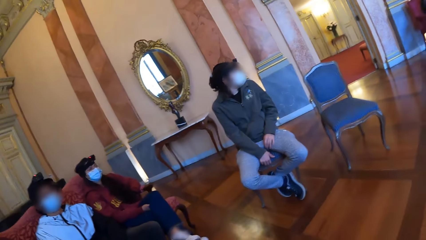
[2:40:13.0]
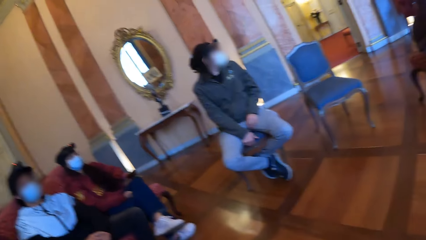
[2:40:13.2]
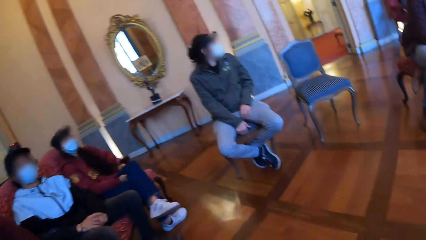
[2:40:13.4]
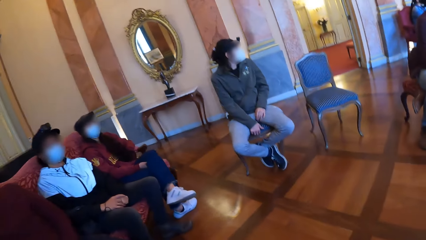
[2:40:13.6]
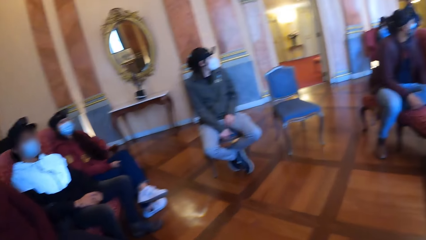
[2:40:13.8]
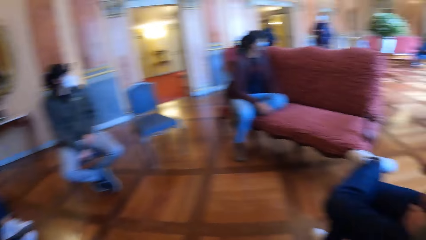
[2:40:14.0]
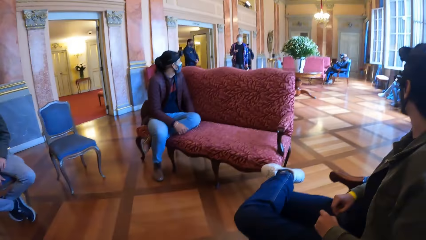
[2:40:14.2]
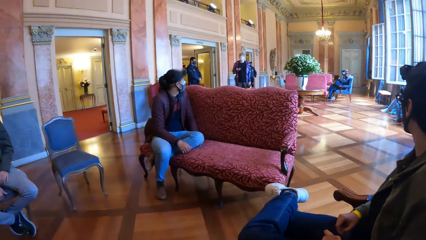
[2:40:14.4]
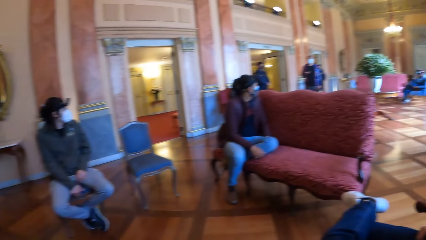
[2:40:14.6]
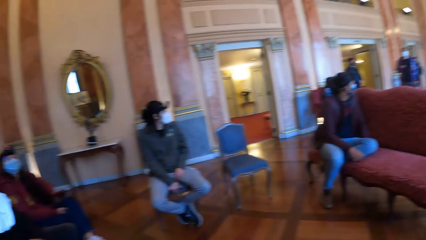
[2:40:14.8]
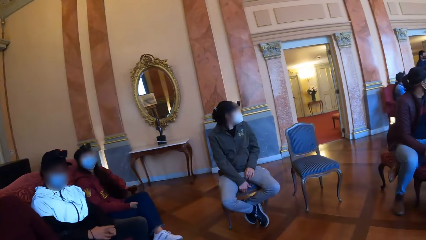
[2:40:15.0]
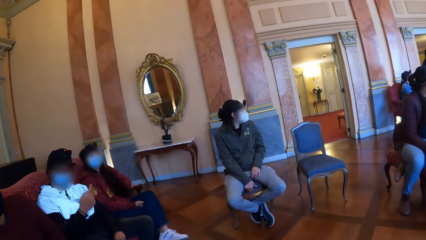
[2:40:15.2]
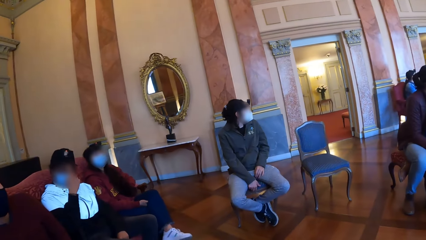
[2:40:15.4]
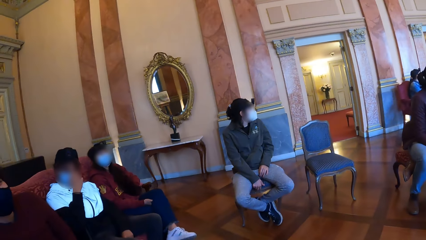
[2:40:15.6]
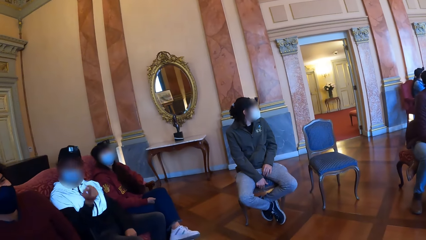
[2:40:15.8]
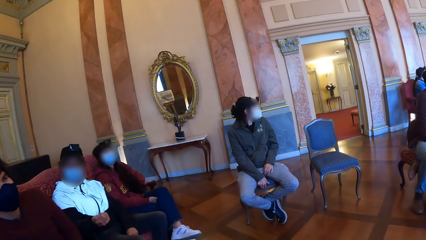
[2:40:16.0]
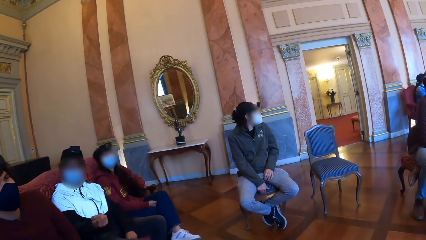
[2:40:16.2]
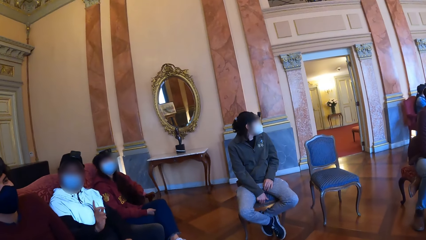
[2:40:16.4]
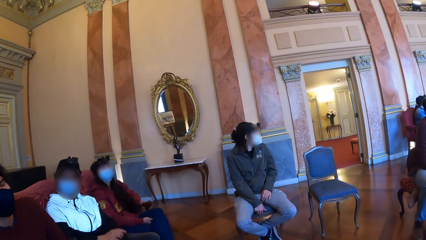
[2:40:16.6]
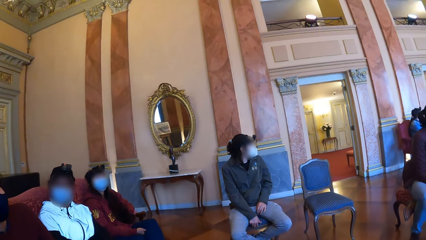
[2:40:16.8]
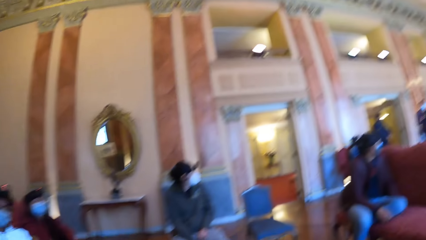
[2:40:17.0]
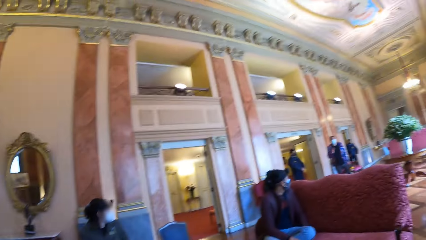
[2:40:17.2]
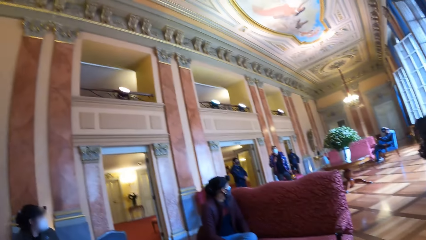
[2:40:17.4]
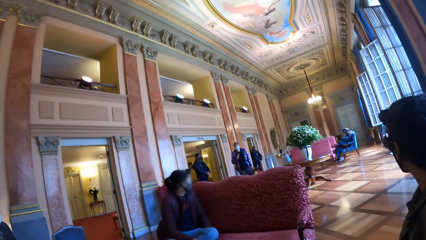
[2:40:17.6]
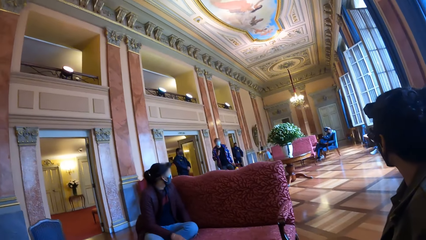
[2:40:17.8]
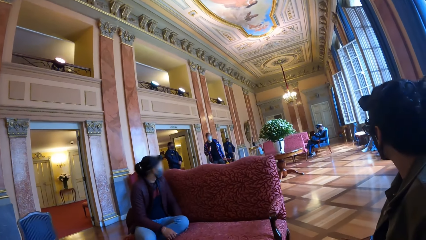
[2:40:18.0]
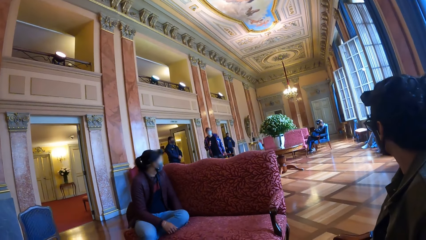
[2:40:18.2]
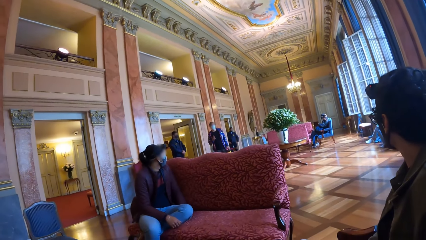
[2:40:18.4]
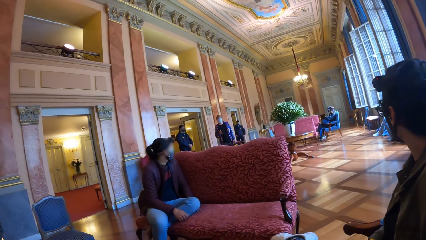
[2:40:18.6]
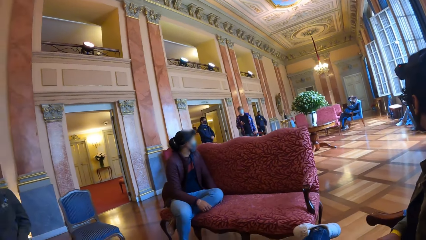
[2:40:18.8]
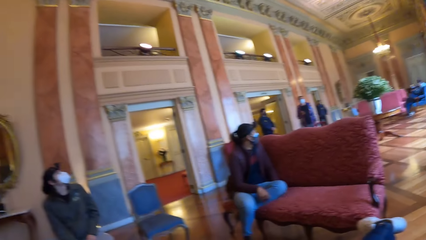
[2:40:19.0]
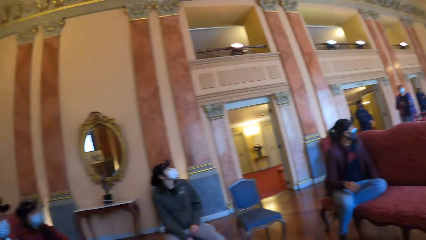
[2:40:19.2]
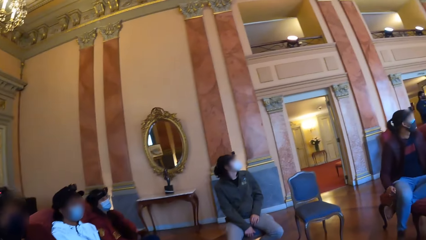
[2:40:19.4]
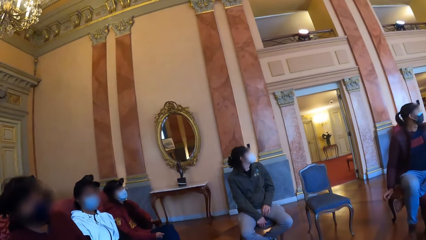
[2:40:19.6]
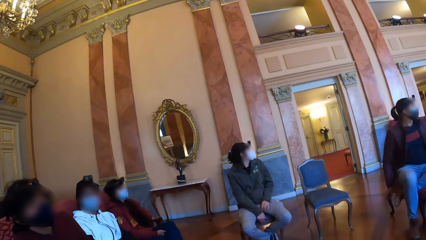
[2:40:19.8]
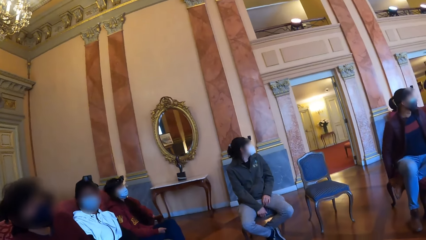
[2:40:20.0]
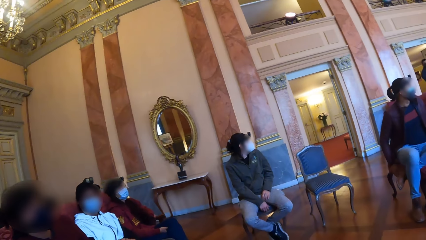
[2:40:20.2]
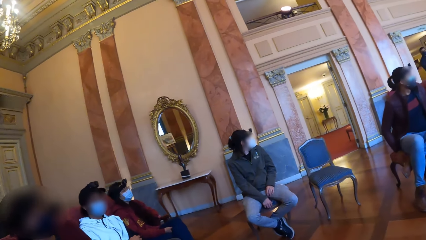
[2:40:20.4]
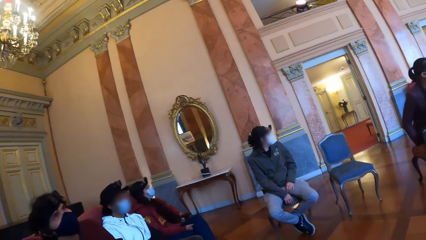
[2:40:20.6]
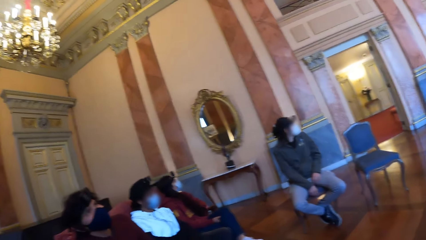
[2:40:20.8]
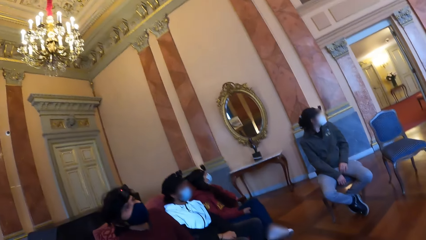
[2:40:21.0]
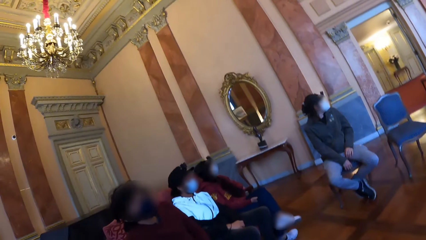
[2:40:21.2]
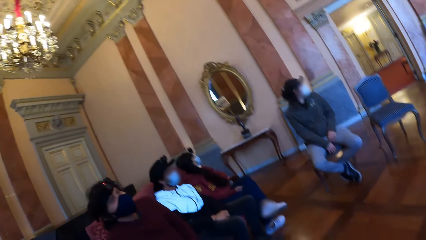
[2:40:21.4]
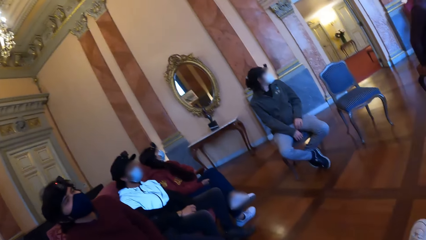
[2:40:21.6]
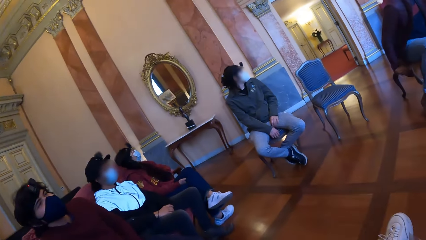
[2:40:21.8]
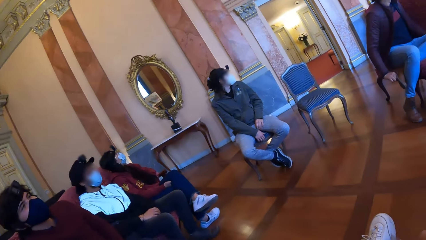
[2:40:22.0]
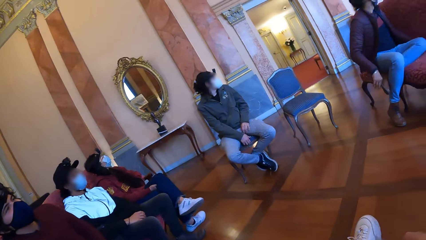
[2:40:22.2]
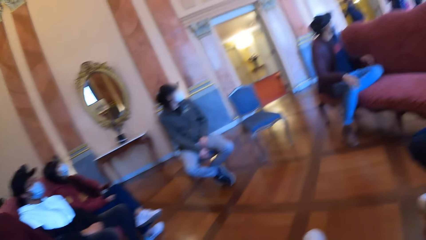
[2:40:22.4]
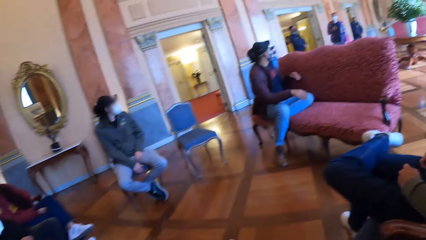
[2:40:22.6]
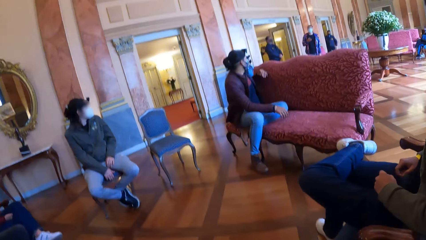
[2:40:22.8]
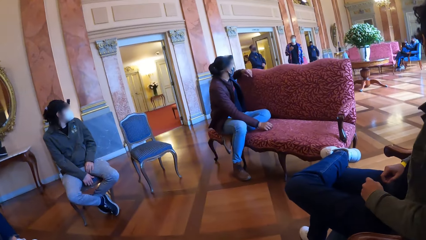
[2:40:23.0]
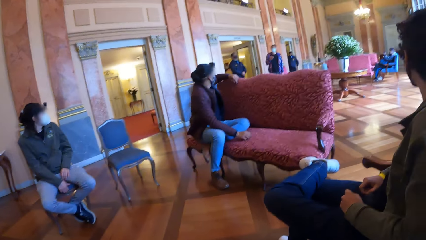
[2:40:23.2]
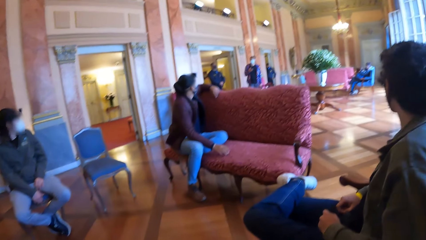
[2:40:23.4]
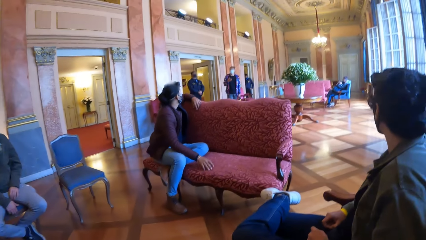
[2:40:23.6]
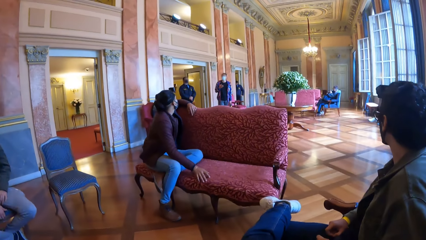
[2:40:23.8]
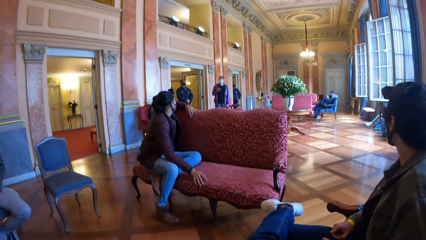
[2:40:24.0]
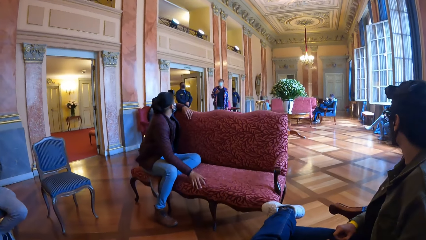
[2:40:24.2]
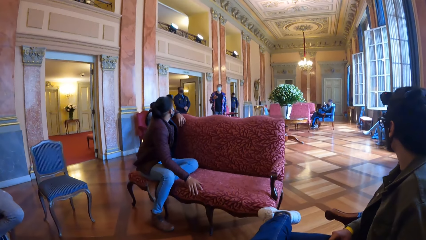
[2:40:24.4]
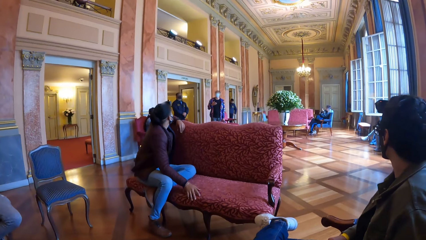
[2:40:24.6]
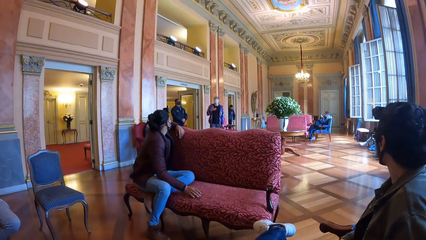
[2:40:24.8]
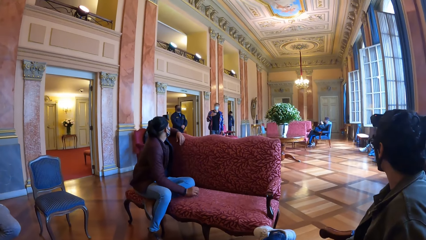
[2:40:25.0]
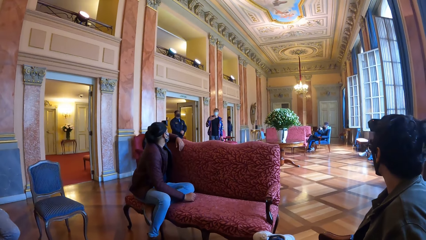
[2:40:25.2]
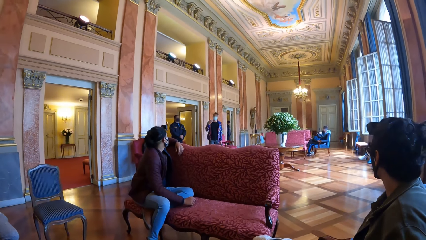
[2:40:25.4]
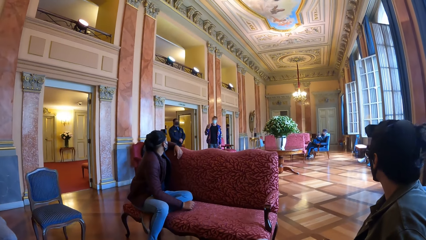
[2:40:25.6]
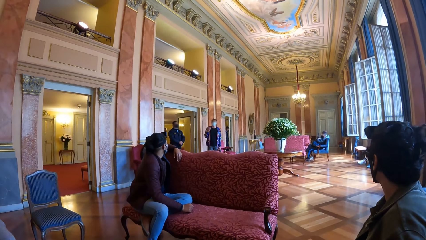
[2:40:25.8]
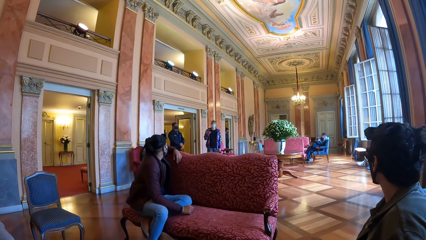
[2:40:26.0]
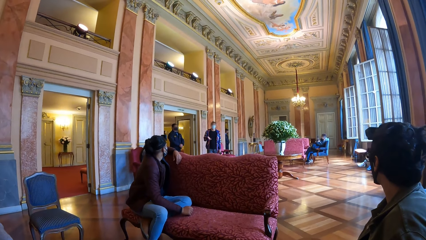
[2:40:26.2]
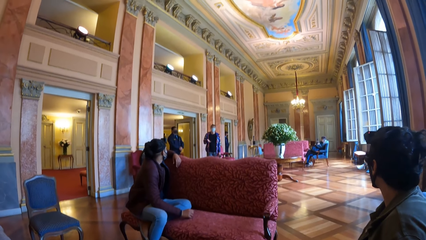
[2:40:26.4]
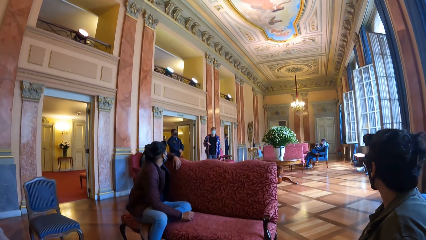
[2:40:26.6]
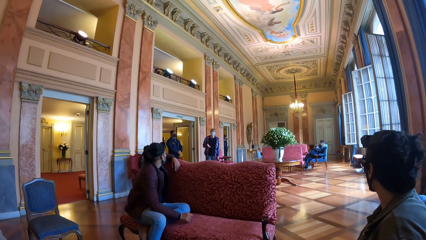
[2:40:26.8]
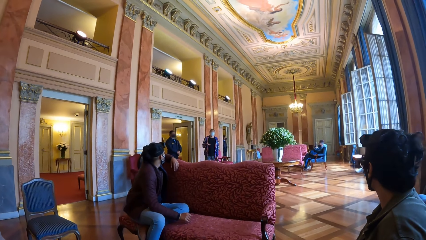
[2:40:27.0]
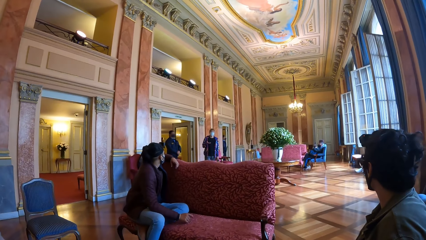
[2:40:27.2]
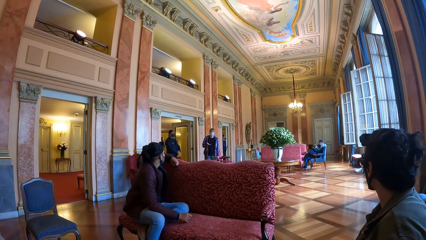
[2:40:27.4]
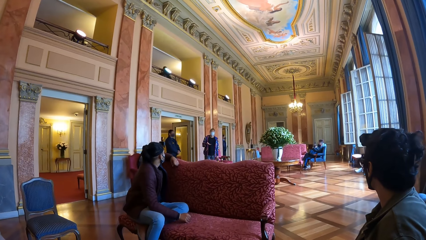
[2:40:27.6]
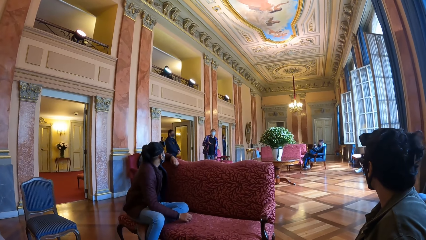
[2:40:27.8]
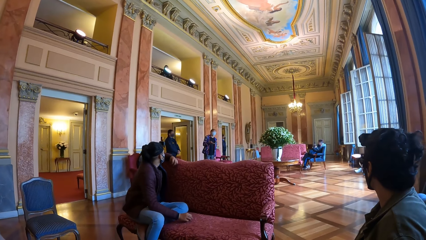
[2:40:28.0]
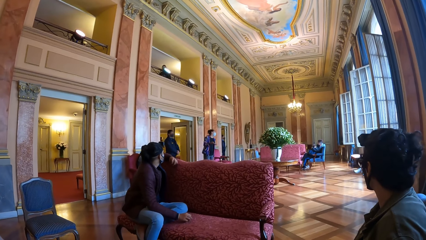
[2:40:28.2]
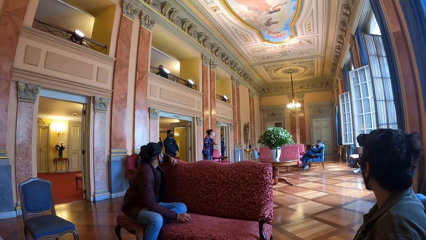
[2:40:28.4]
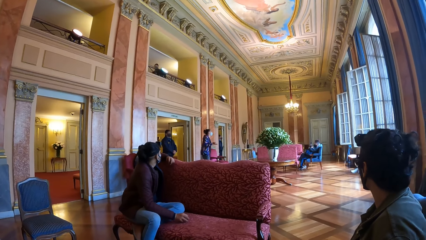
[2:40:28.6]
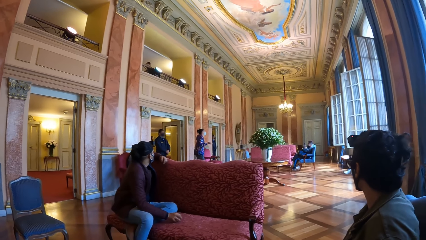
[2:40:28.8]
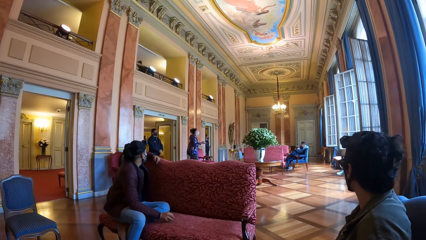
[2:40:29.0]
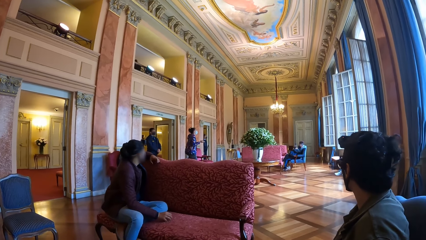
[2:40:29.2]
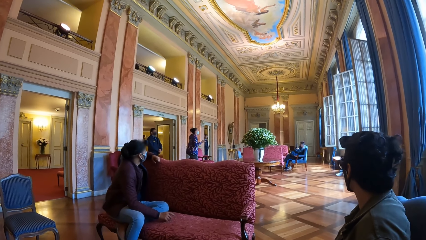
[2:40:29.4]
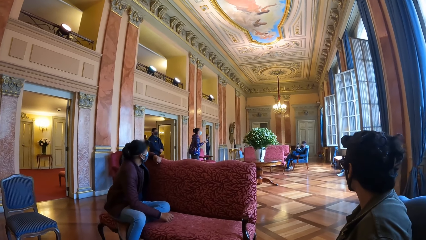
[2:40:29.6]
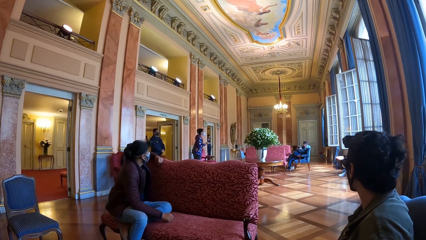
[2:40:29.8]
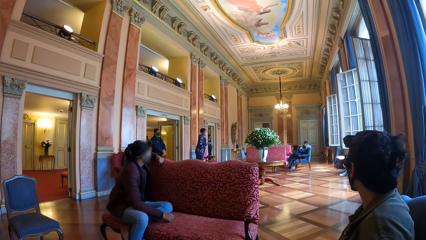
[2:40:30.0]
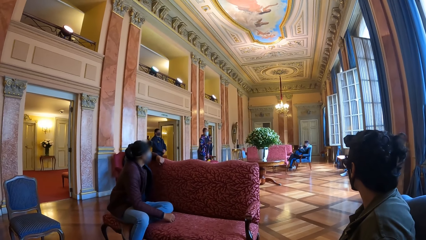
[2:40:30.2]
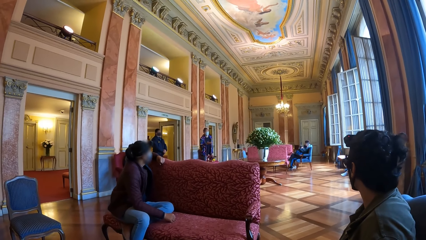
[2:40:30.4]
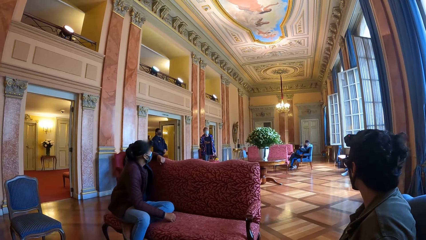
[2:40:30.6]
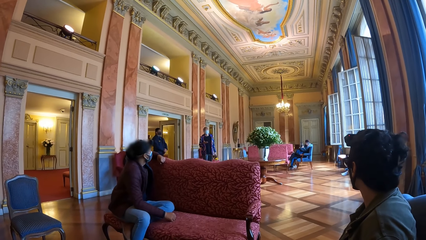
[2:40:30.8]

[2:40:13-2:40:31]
A woman interacts with the camera wearer. Another woman interacts with the camera wearer and the group of people. A man talks to the crowd. The camera wearer looks at the man. The man holds a flashlight.
